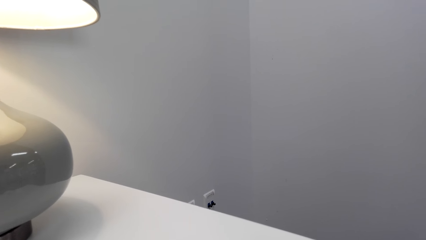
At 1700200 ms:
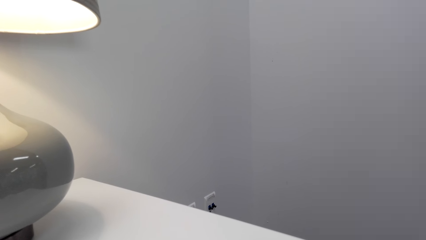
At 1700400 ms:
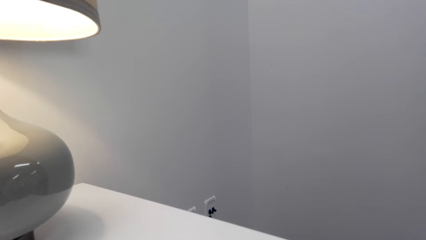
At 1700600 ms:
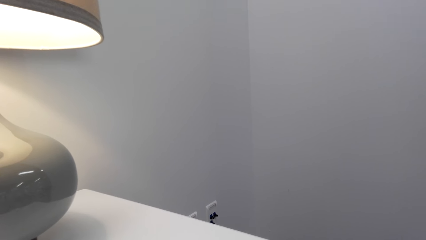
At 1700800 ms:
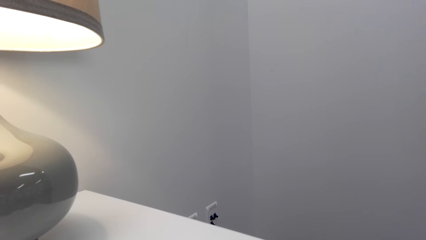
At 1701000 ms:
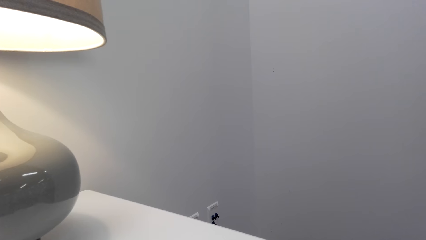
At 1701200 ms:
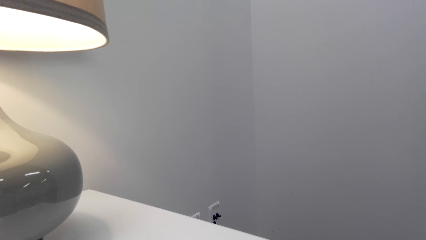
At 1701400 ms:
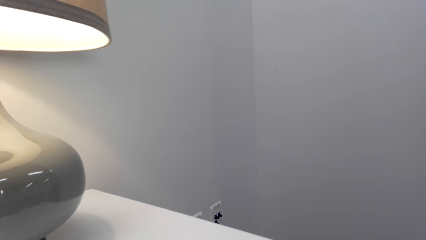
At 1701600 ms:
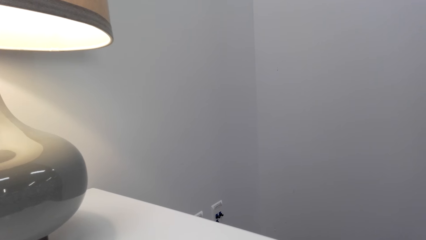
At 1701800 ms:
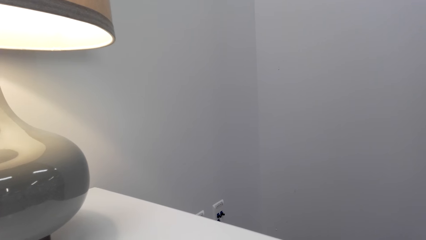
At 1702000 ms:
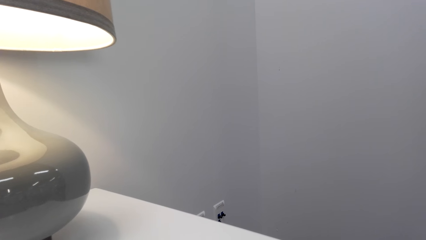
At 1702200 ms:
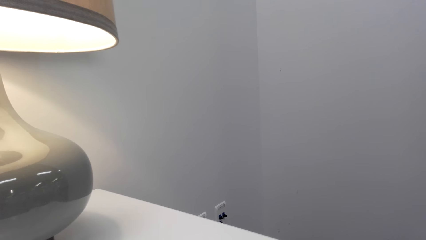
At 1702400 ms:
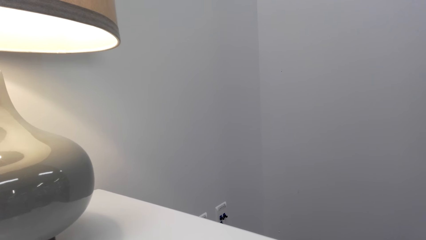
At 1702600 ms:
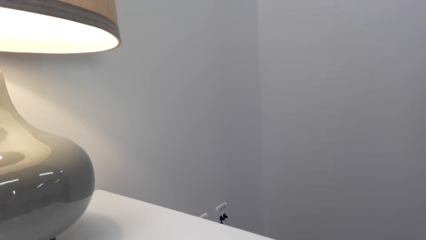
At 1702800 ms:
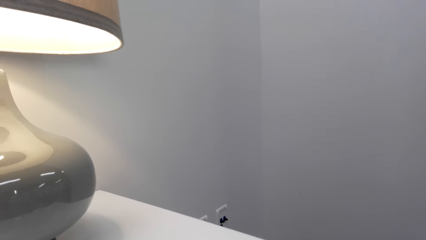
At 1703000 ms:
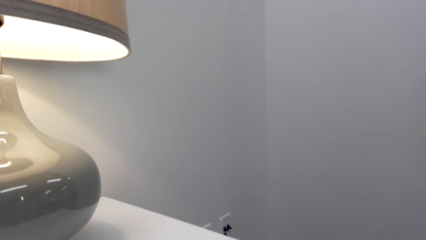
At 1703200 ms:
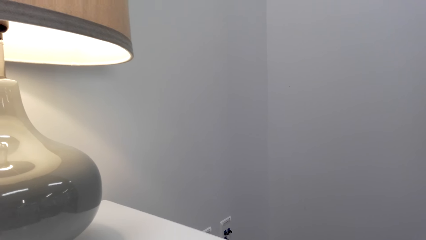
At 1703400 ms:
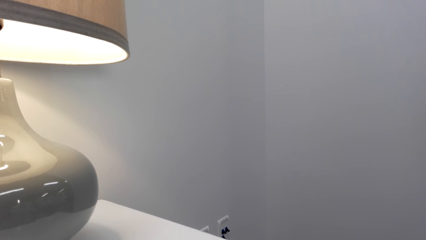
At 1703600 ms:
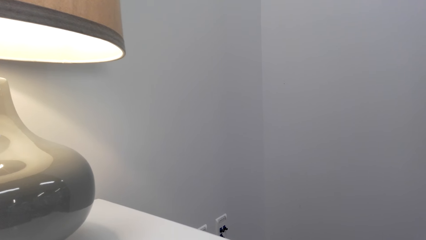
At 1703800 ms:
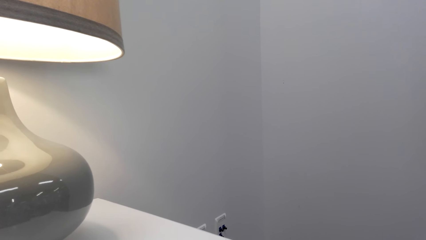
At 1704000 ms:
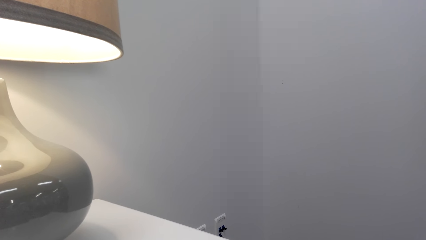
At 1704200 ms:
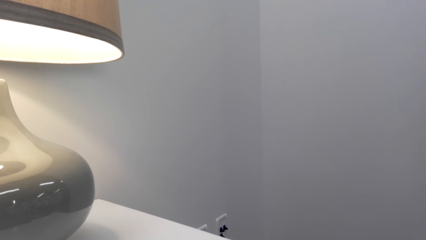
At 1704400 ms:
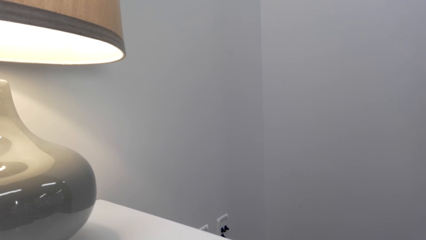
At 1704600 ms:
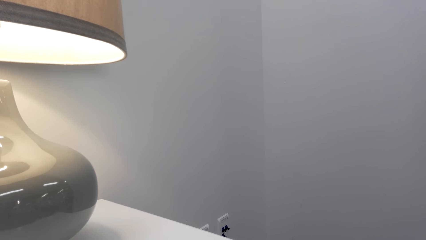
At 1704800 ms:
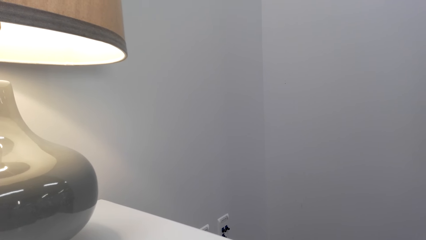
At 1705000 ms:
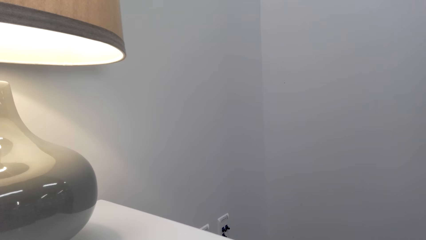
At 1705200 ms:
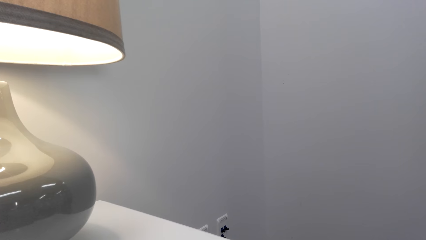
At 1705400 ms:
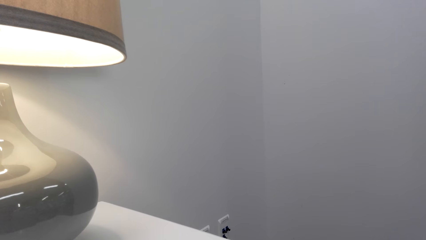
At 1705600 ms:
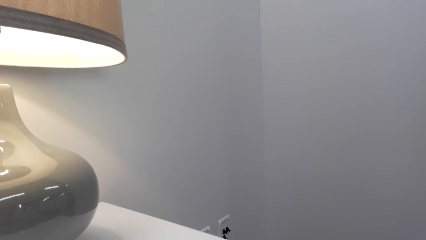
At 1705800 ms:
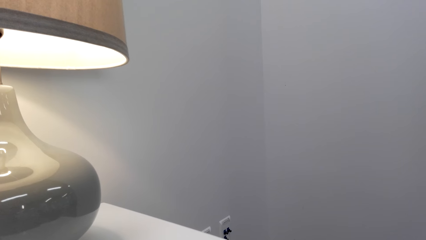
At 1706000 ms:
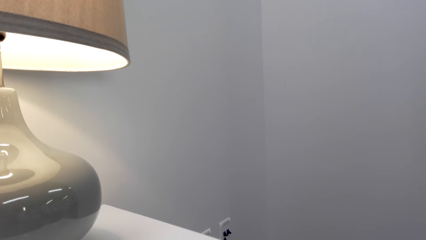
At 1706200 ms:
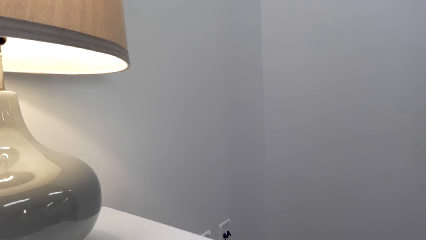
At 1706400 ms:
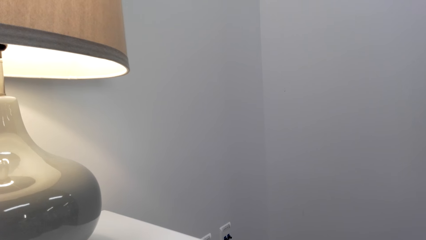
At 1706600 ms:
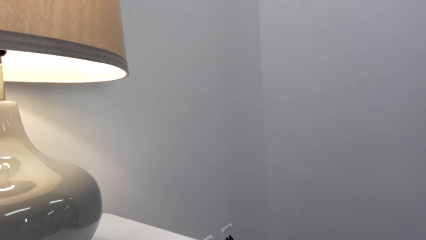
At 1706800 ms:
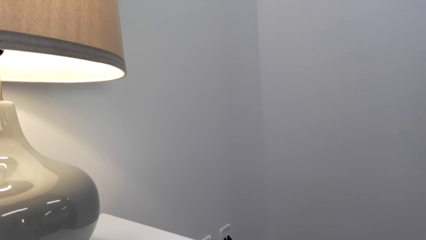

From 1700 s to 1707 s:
The camera wearer looks at the lamp.

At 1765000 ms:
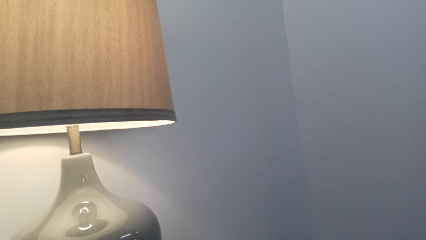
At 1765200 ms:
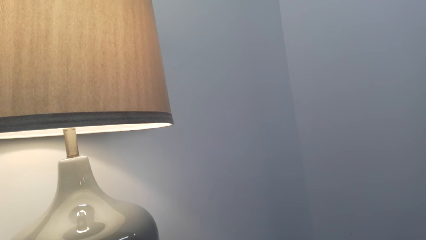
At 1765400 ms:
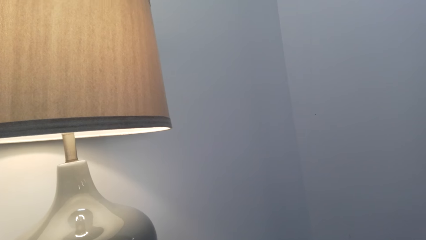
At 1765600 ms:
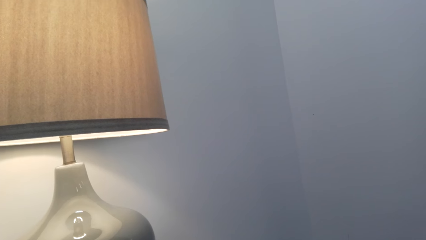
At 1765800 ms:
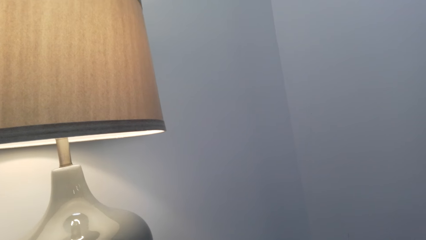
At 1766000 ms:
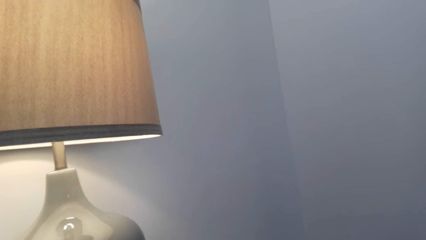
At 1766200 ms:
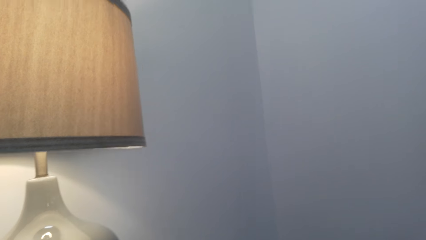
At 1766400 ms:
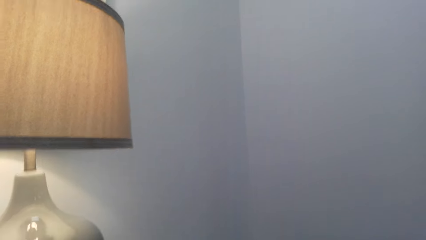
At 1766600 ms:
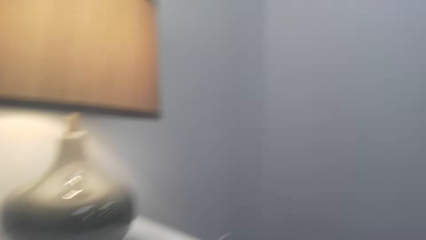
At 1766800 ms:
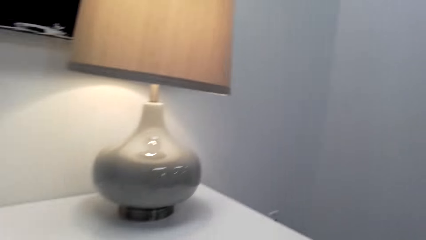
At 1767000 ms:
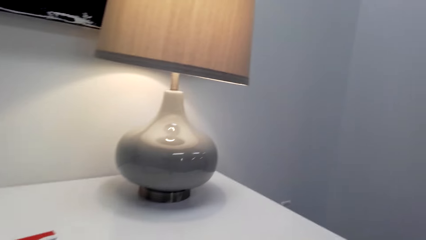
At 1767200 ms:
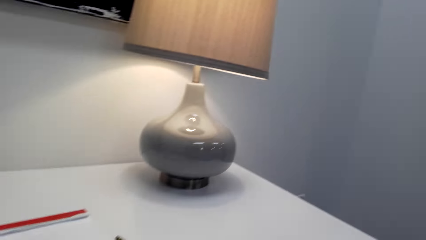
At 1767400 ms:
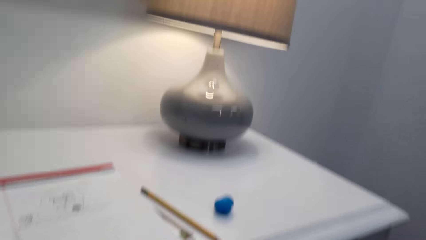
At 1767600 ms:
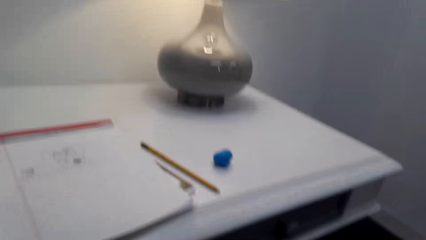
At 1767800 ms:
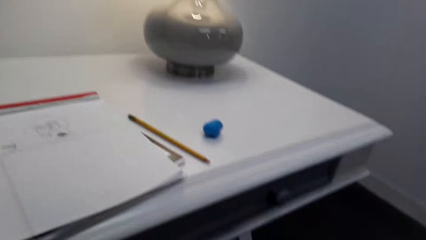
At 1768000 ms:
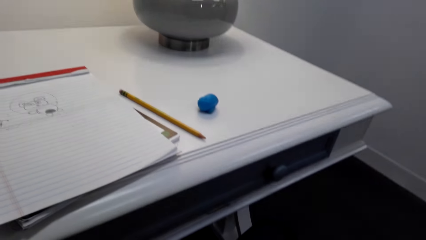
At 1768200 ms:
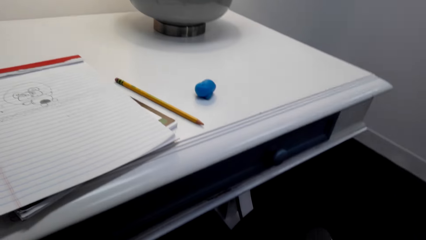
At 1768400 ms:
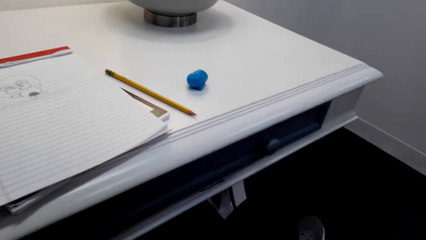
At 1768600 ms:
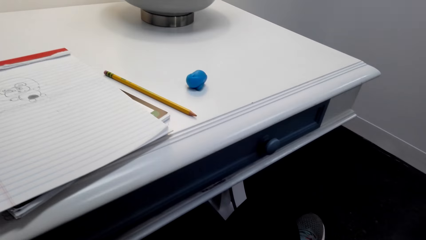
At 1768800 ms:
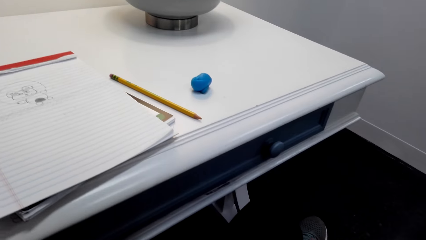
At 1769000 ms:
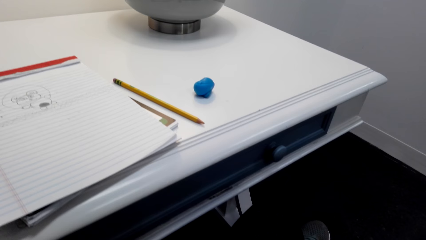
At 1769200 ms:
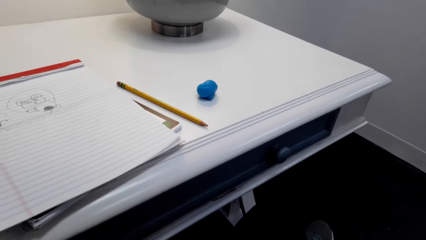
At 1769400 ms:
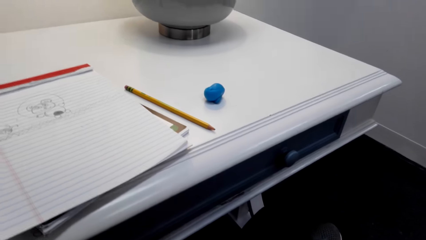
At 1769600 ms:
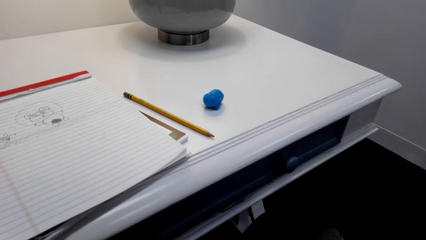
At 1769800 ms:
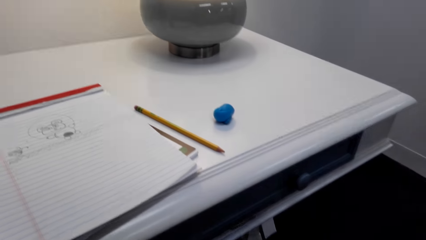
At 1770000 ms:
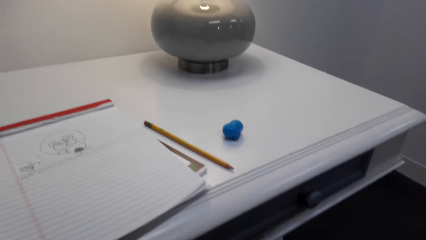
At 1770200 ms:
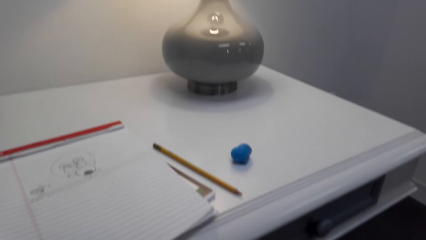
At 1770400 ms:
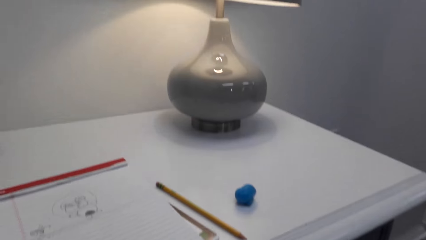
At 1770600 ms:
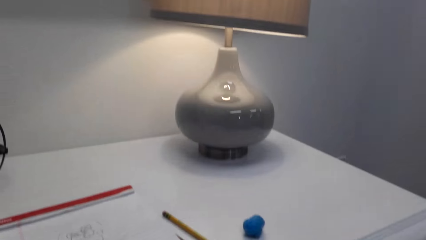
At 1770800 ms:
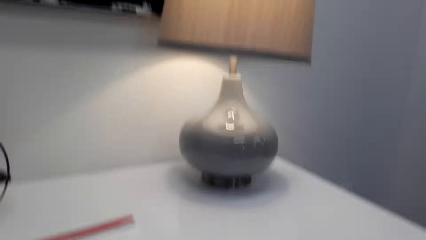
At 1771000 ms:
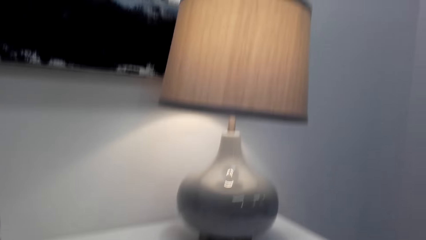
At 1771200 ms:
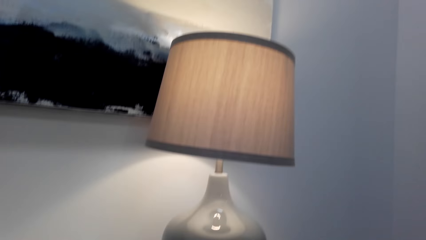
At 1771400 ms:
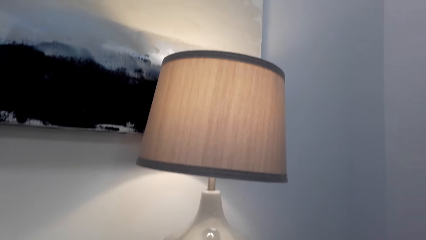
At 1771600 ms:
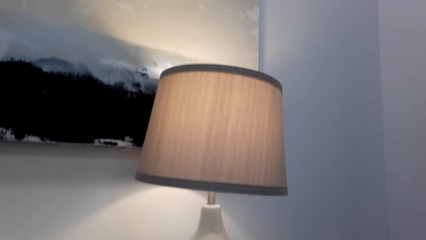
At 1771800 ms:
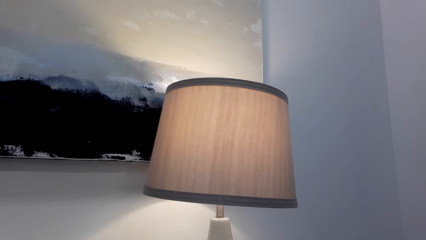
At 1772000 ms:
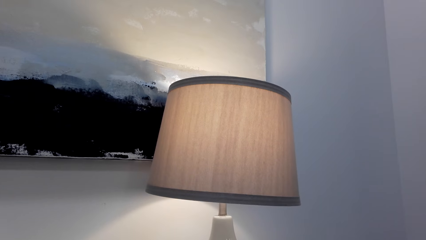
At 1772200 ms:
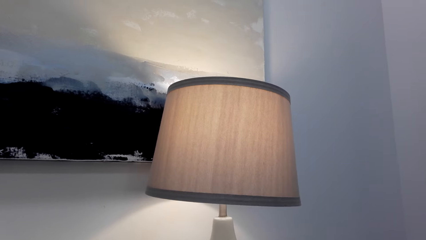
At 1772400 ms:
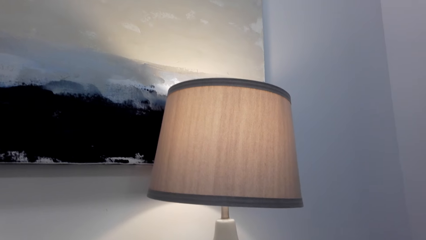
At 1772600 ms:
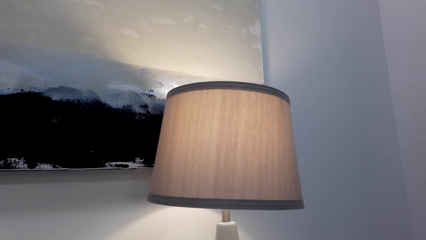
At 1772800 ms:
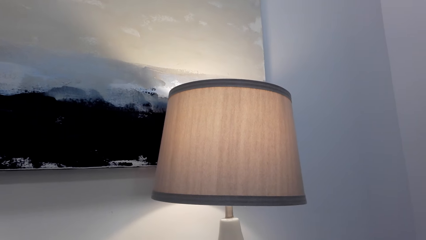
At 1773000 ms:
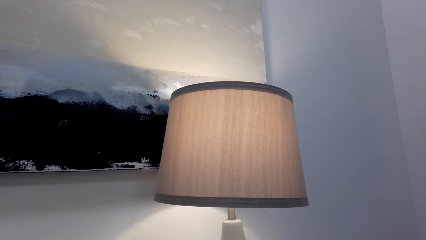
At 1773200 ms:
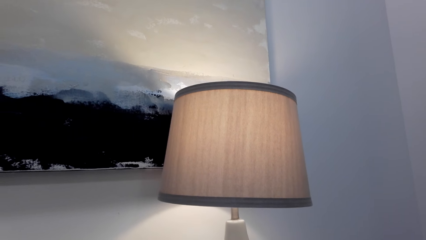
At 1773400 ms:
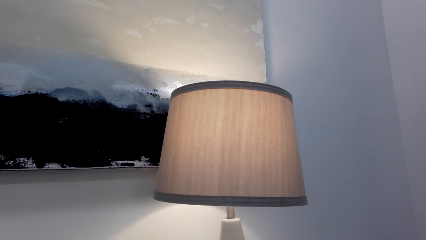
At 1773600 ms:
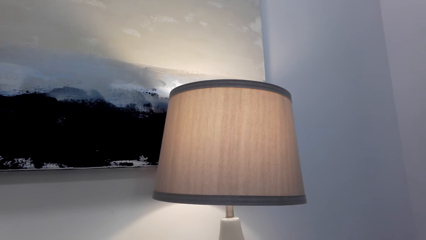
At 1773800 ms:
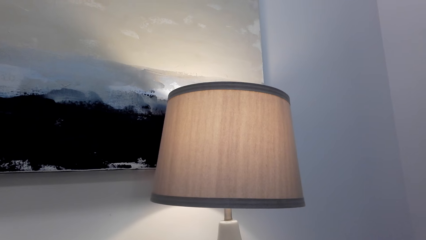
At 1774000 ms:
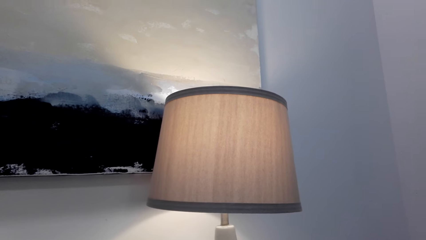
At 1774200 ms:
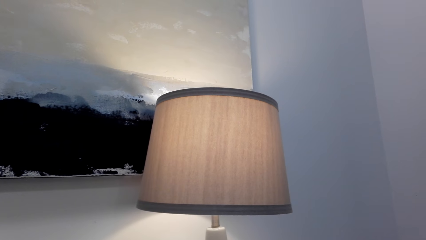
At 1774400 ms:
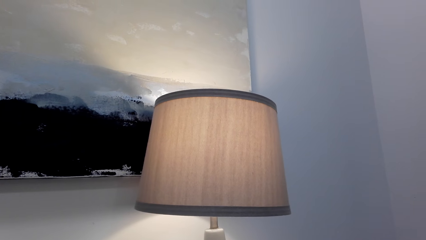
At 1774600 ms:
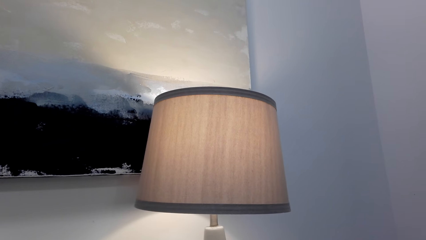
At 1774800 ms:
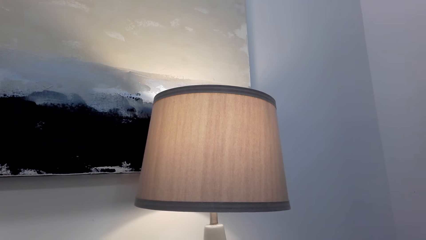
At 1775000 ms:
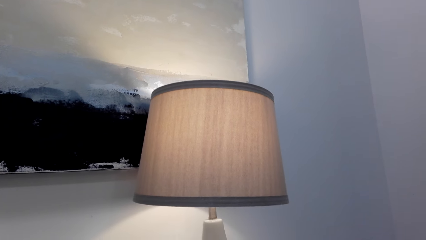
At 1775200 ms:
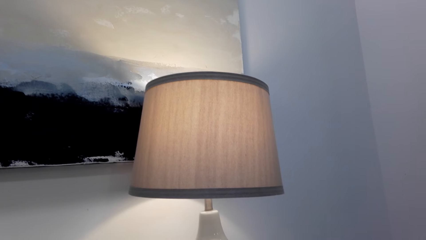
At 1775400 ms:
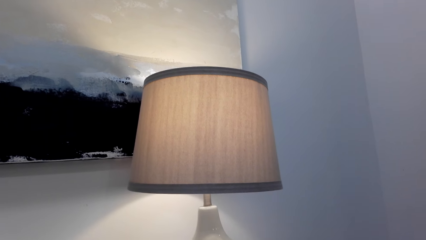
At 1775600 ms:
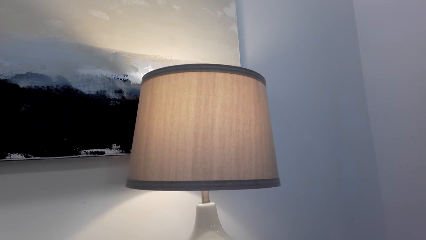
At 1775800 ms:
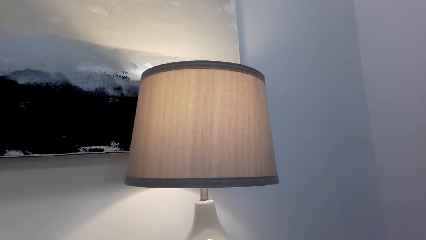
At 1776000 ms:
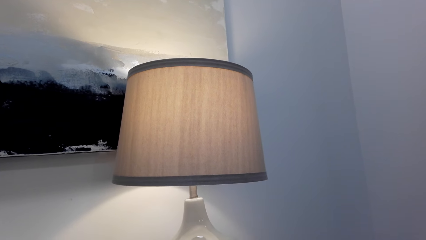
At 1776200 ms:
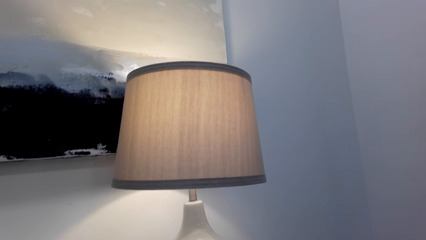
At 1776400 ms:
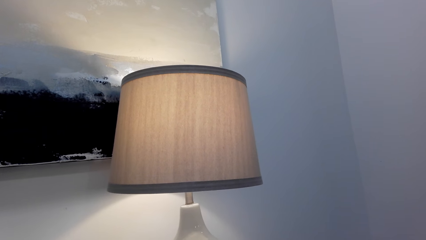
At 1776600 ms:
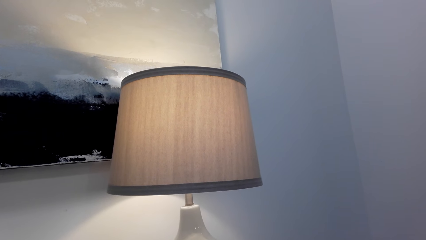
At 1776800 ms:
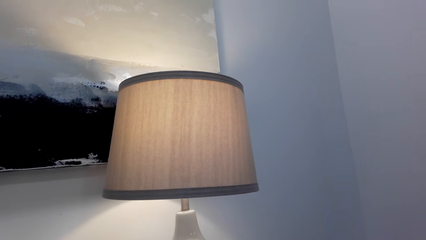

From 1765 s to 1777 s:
The camera wearer looks around. They look at the table. They stare at a table lamp.
